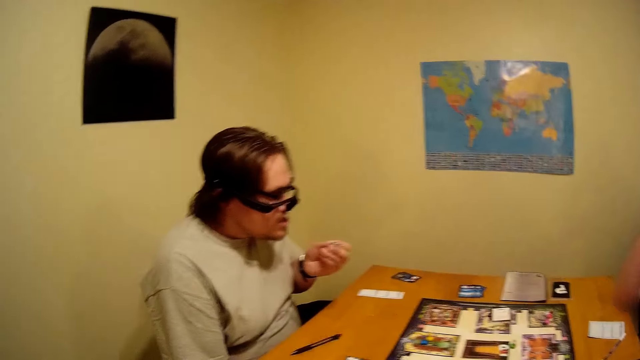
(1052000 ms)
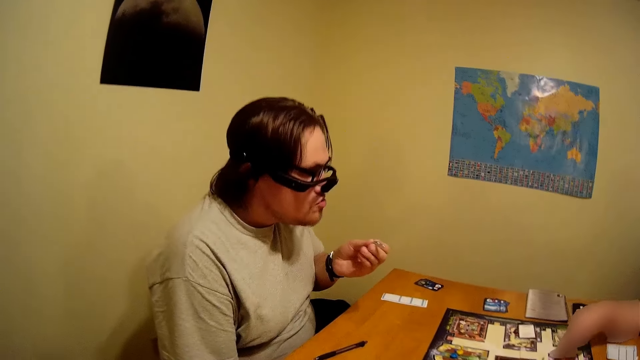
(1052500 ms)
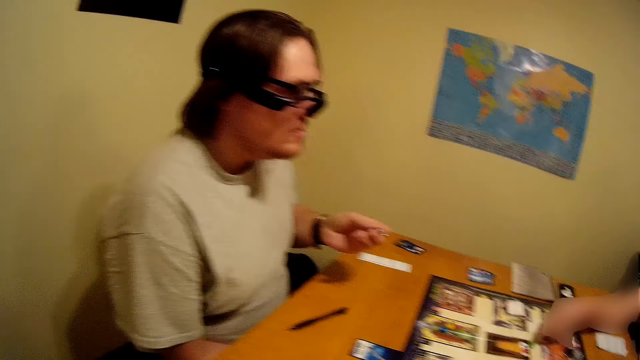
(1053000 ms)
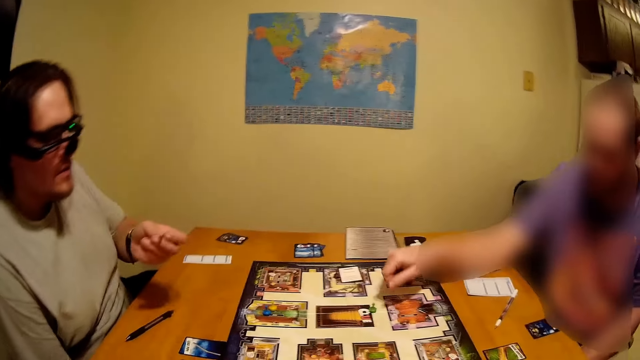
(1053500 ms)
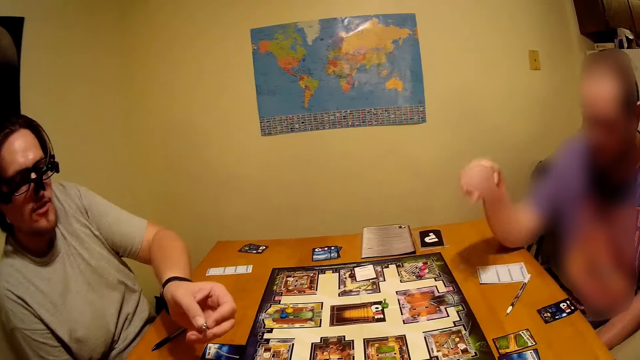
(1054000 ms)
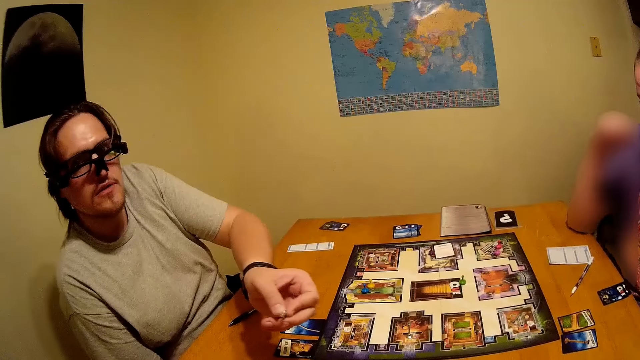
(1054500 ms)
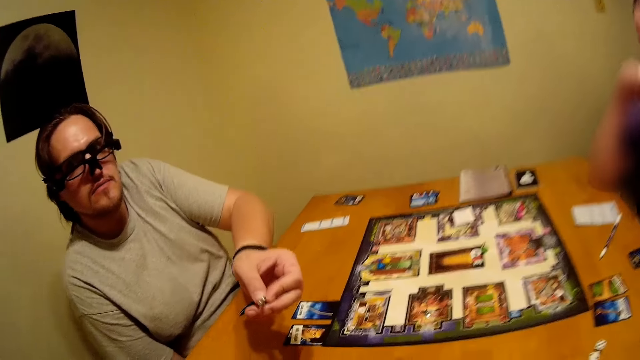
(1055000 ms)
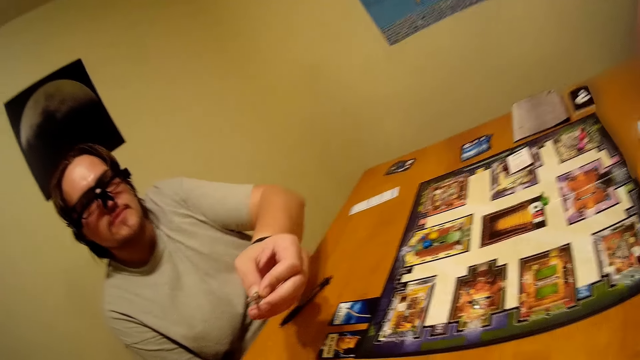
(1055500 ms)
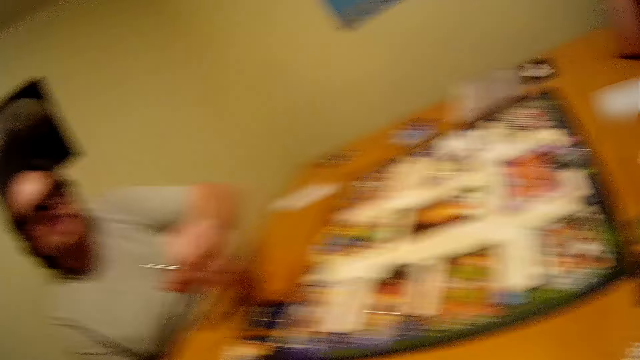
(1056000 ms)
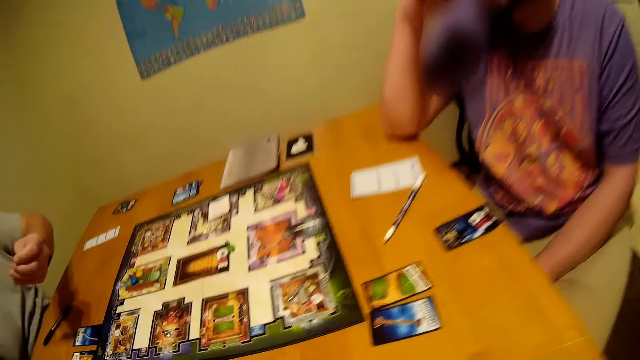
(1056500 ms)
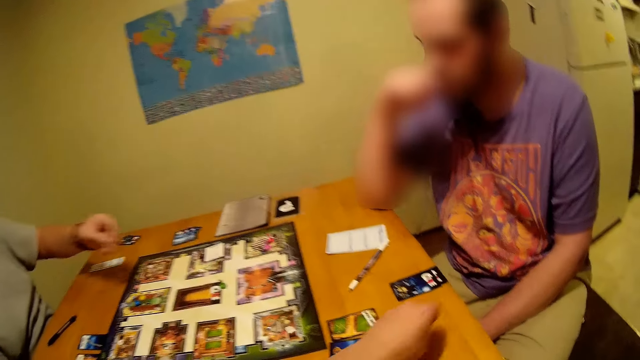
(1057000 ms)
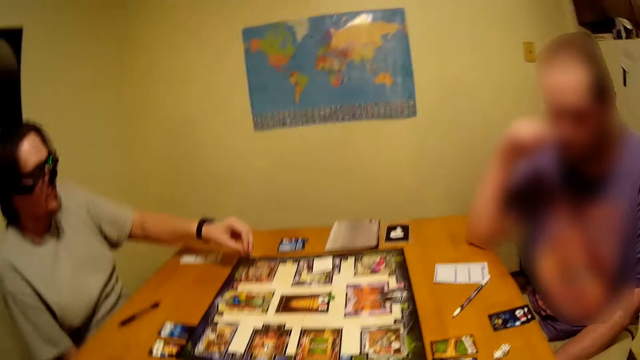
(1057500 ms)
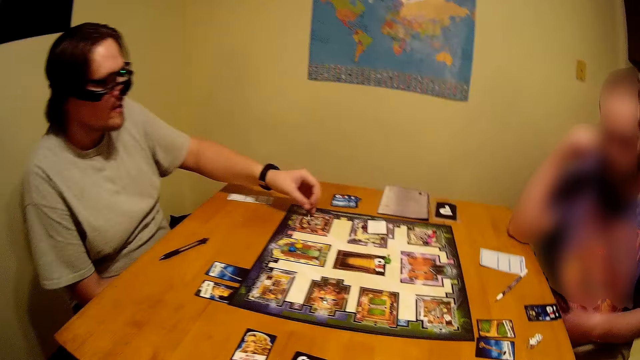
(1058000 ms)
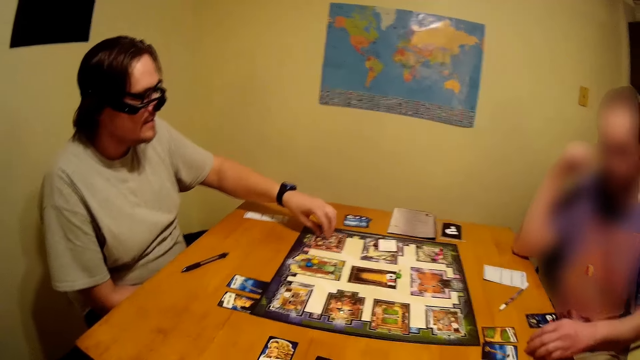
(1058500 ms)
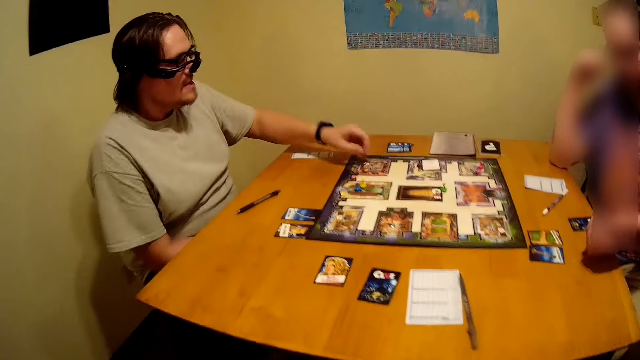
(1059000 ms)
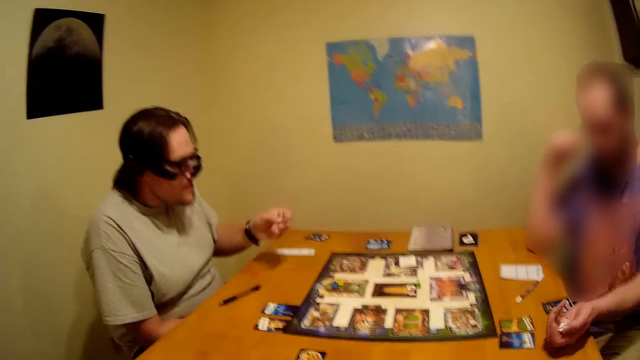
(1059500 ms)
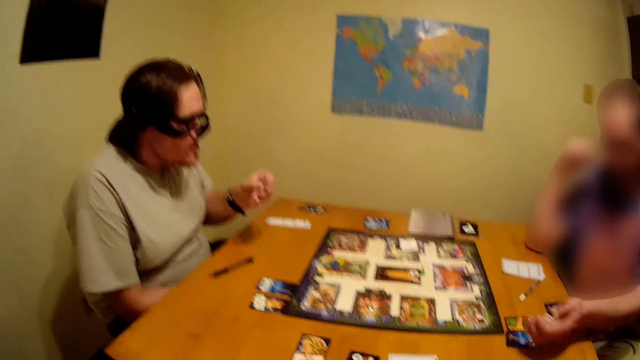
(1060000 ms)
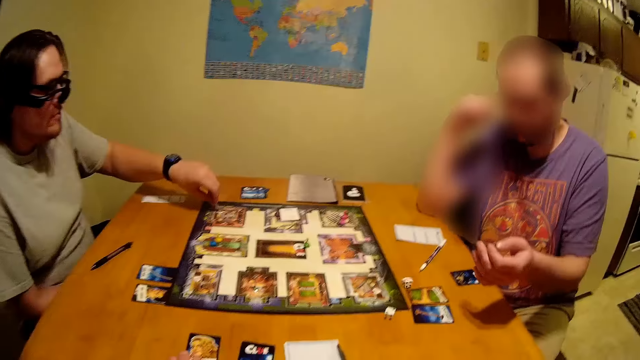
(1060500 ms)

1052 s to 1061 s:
A person placed something back on the game board.

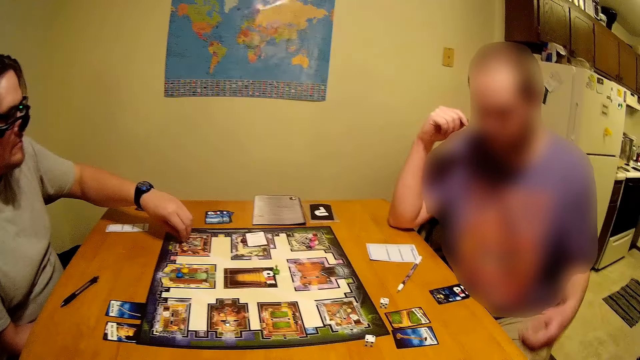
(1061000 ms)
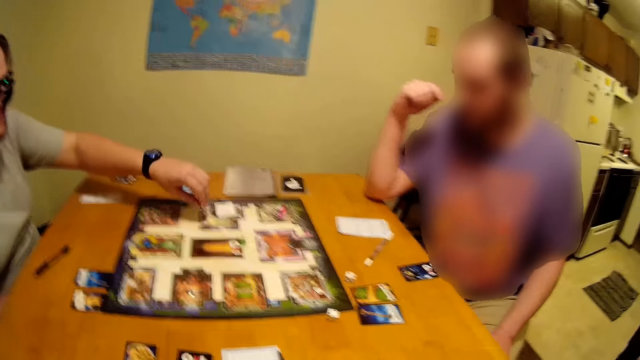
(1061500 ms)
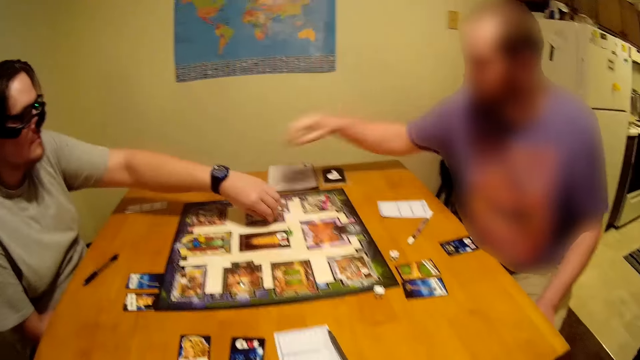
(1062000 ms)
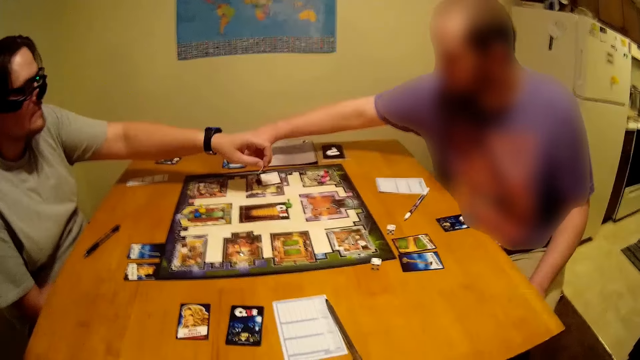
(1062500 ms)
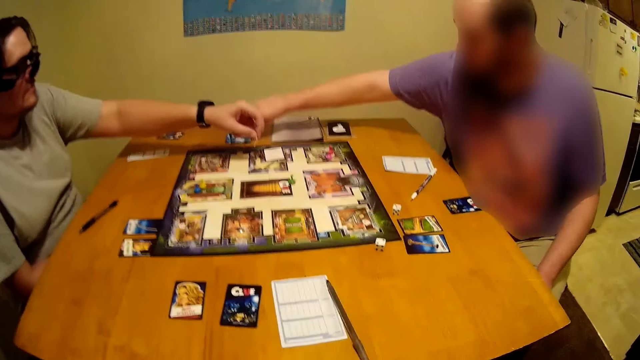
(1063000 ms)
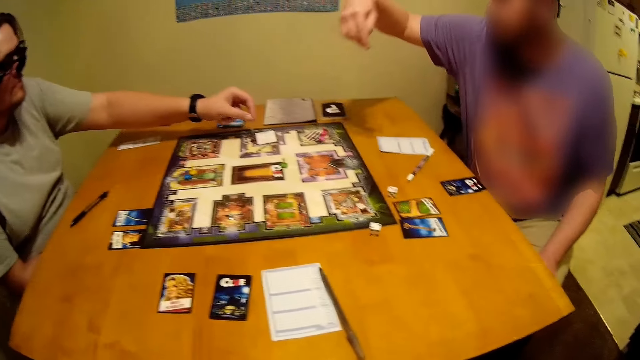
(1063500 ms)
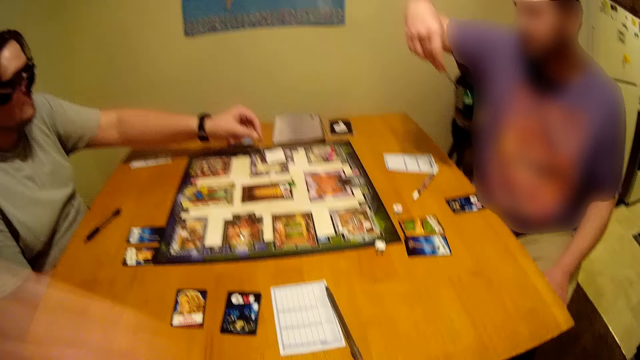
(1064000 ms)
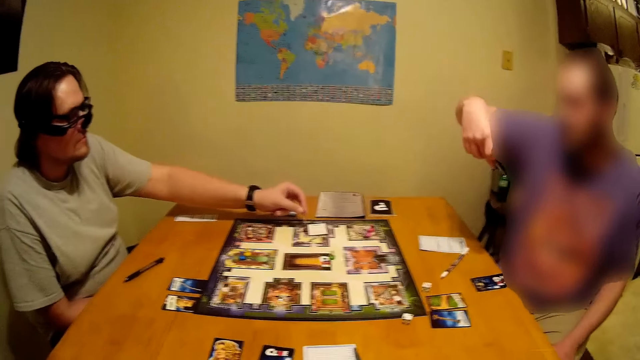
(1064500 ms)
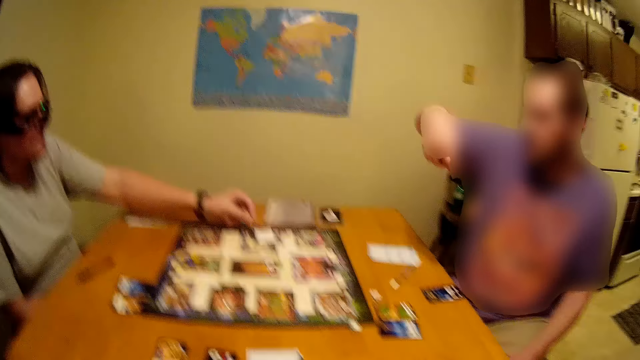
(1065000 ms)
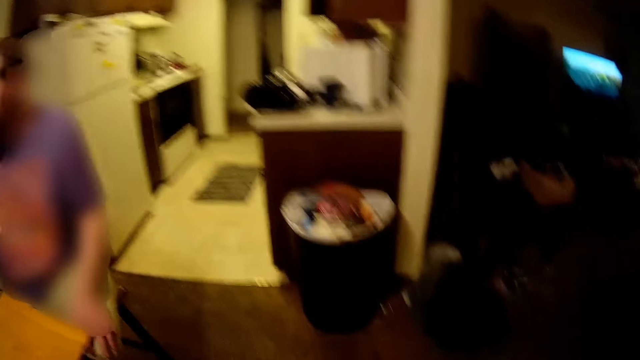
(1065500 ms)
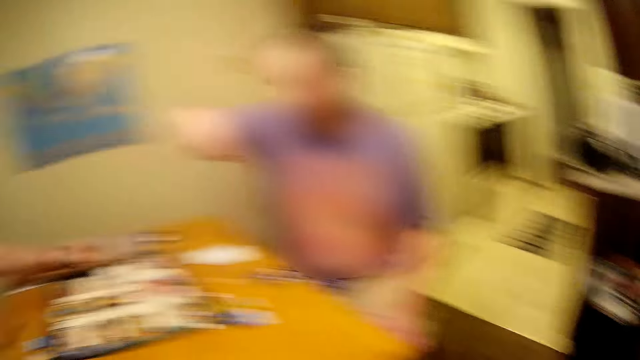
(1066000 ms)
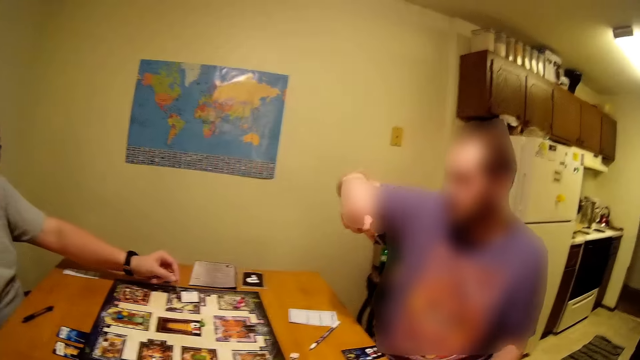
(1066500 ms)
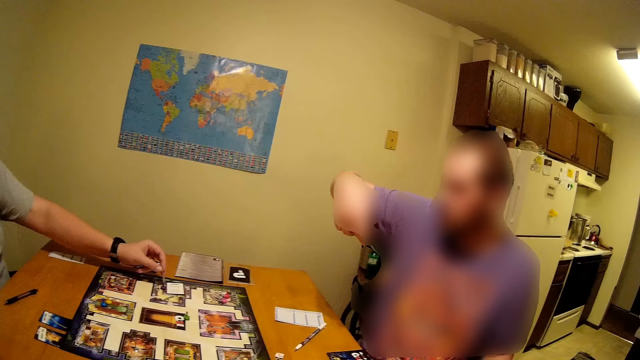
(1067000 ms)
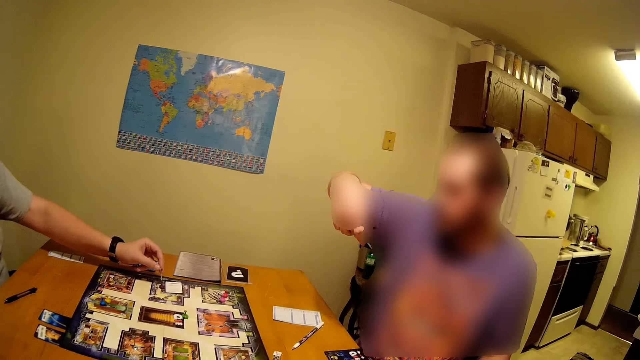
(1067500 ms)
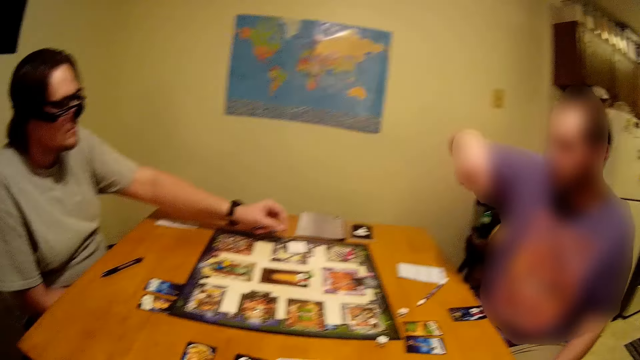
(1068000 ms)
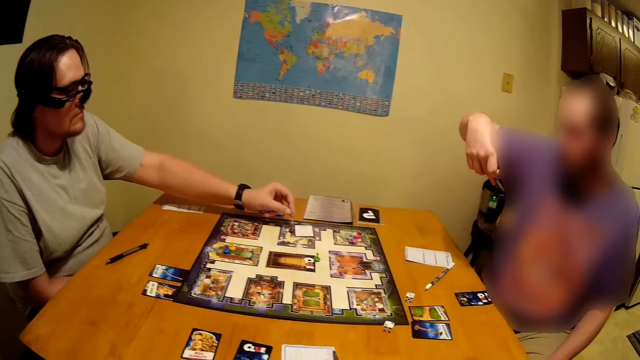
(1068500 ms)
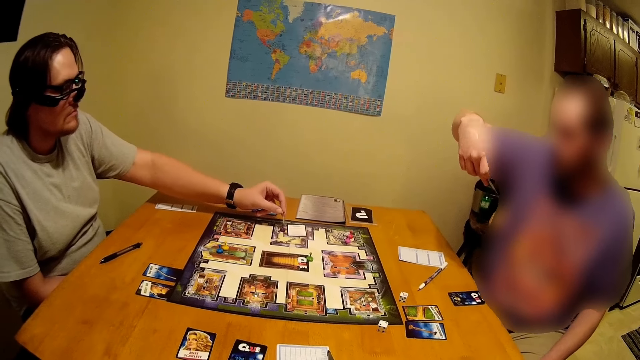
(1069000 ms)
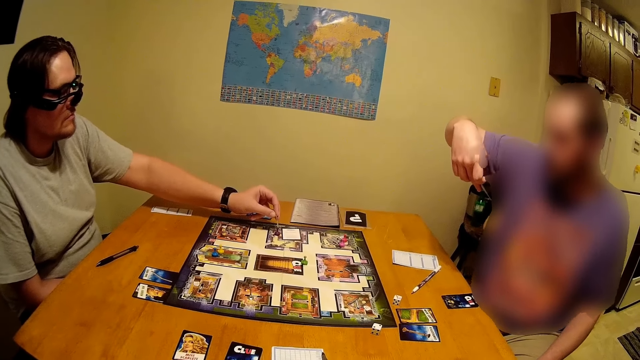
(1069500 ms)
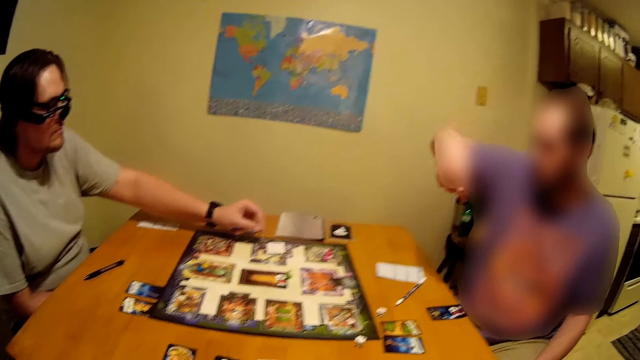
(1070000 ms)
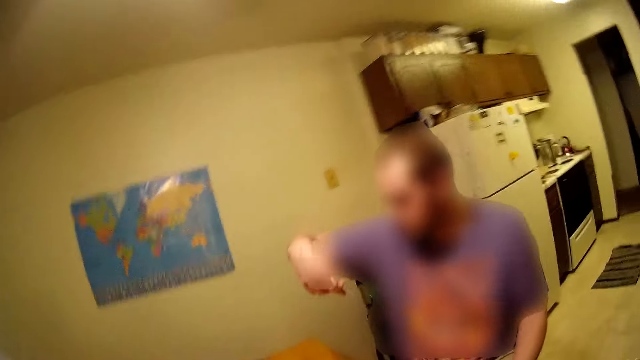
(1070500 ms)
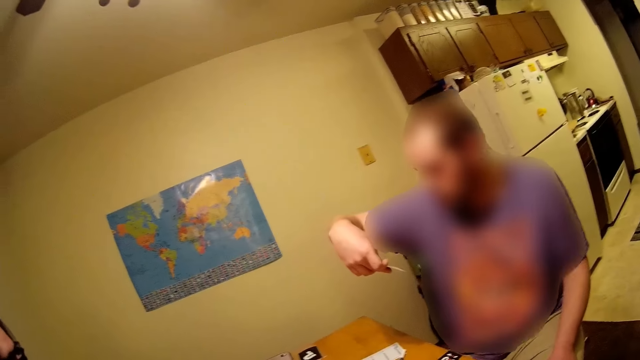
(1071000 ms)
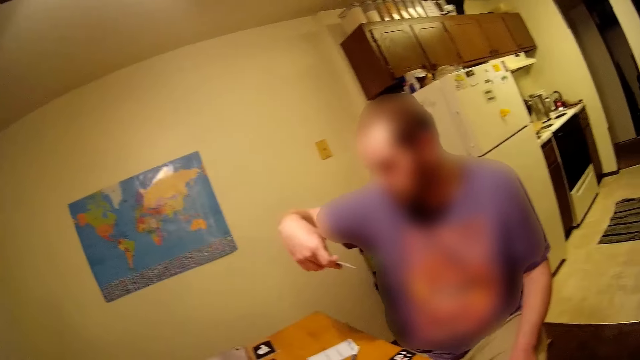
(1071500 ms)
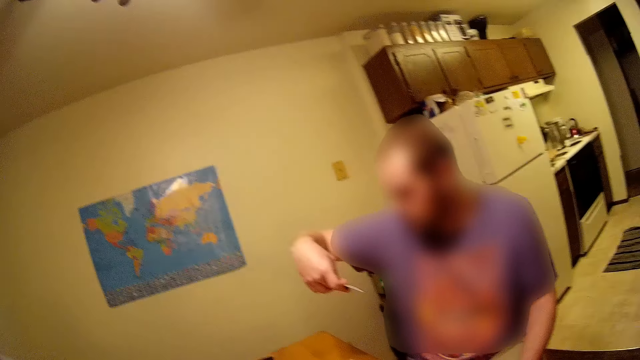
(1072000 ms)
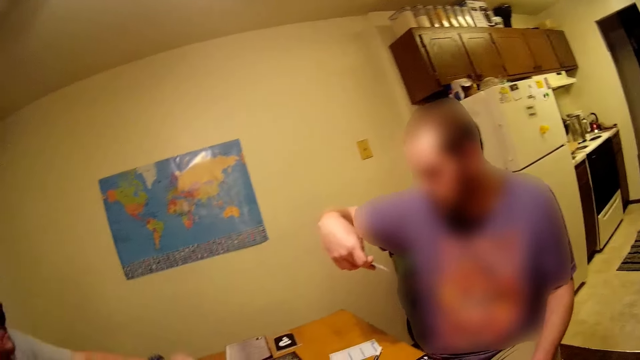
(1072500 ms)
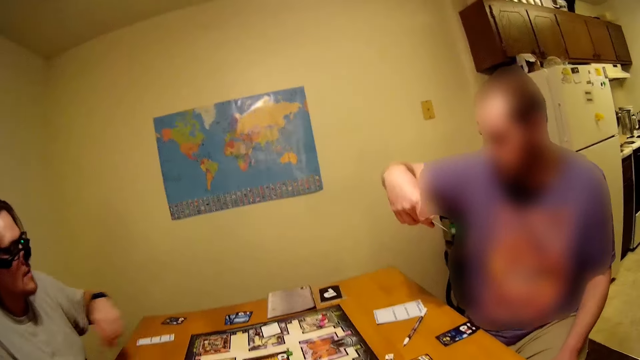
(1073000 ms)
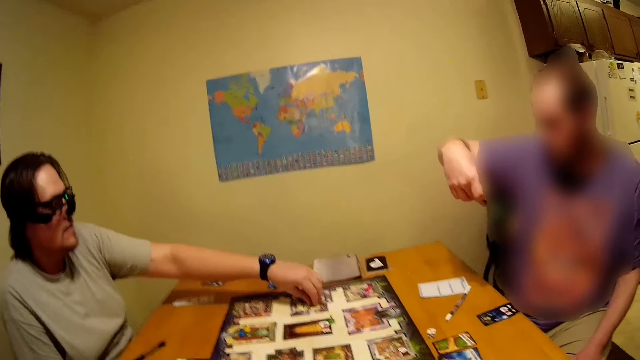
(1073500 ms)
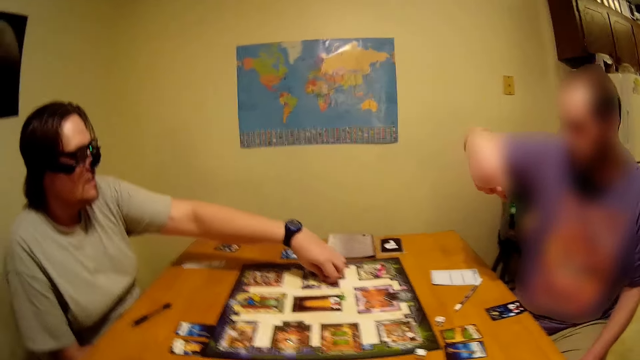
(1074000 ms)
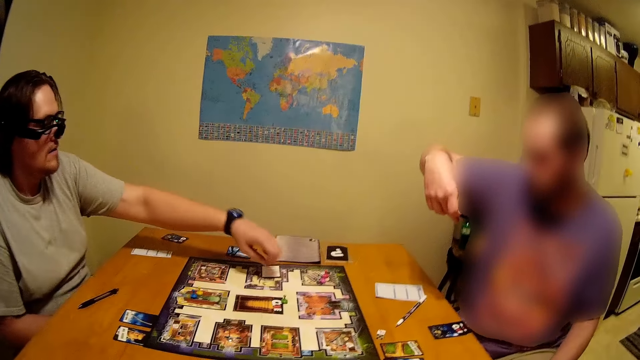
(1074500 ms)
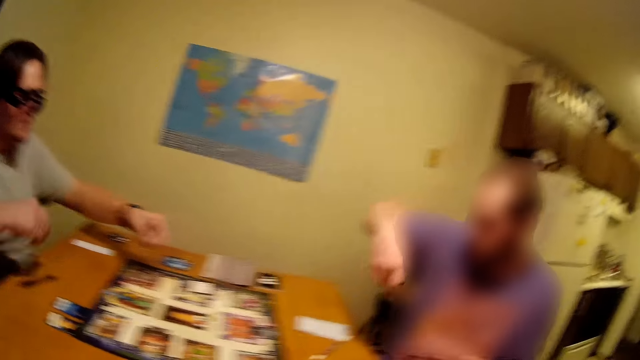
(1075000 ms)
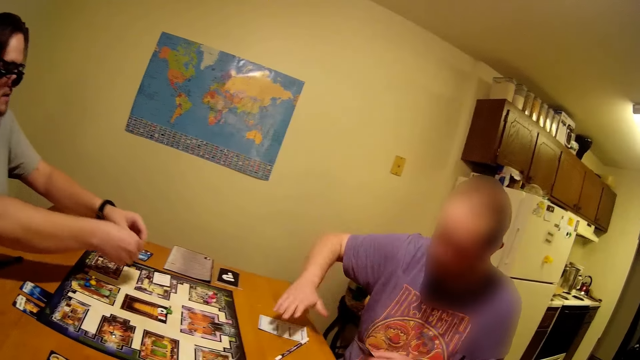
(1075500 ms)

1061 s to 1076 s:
A person picks a card on the table. A man looks at the card closely. The camera wearer looks at another man. The other man picks the dice.
